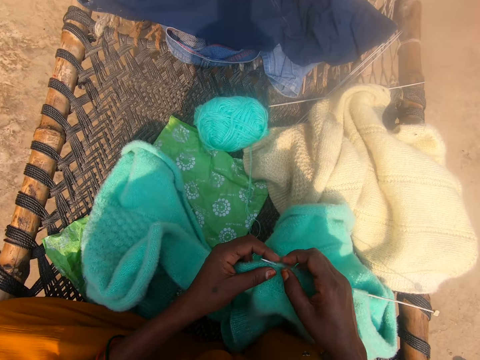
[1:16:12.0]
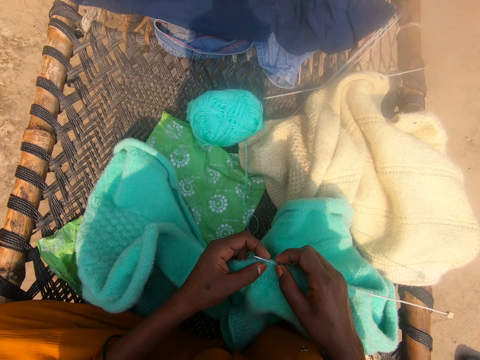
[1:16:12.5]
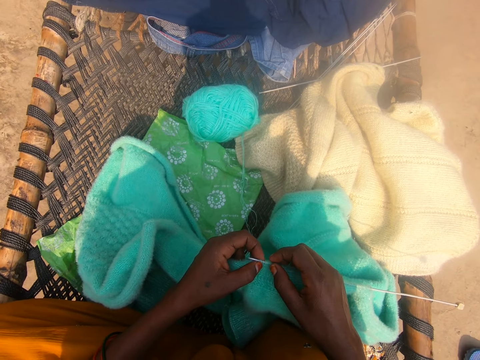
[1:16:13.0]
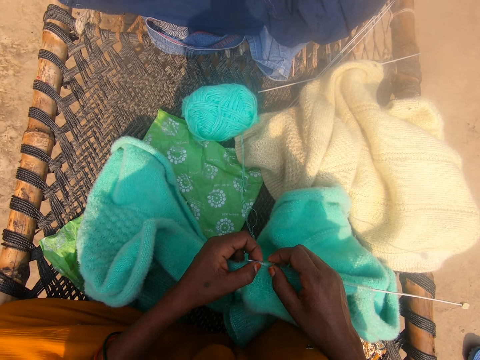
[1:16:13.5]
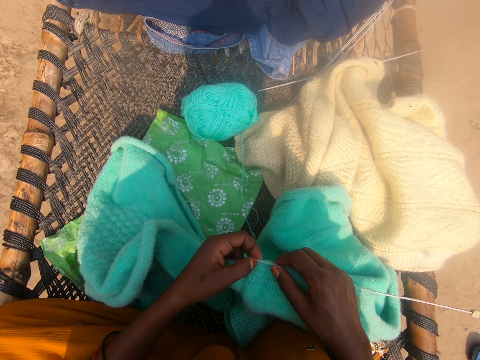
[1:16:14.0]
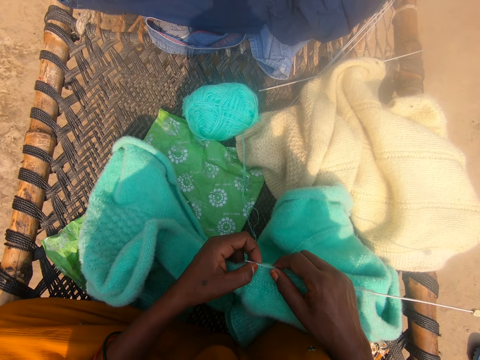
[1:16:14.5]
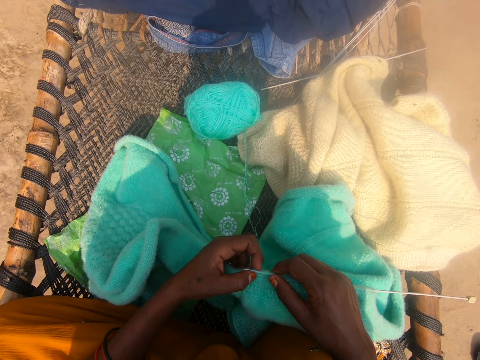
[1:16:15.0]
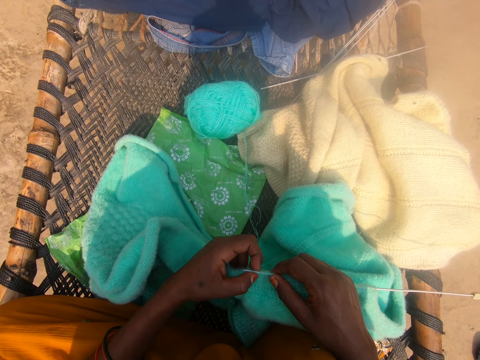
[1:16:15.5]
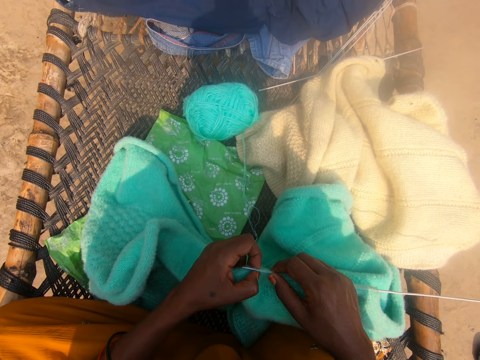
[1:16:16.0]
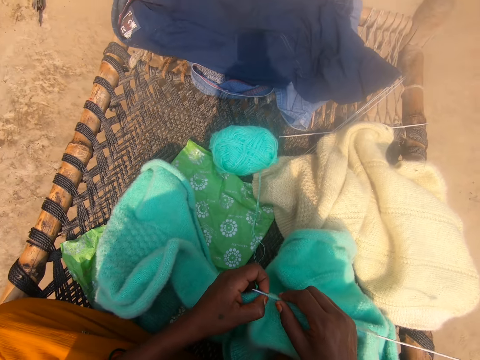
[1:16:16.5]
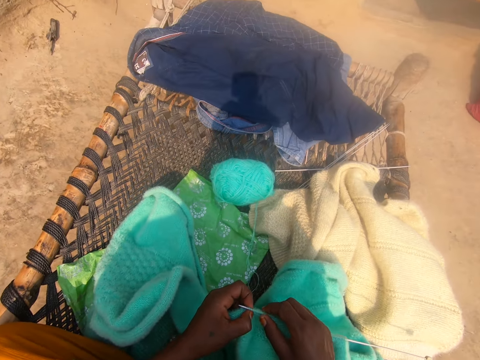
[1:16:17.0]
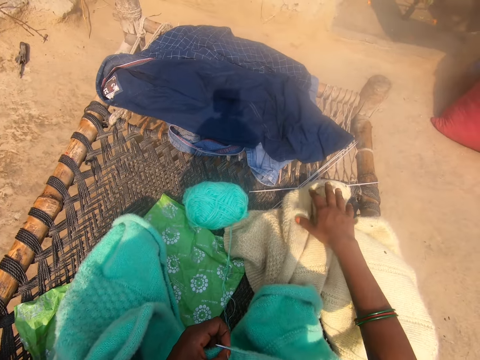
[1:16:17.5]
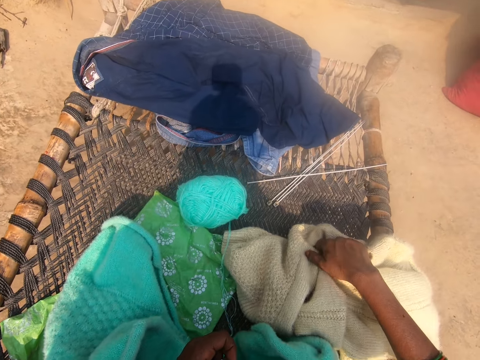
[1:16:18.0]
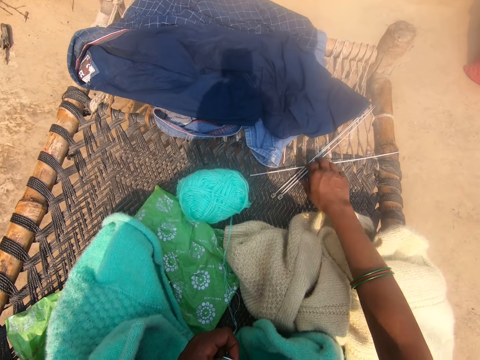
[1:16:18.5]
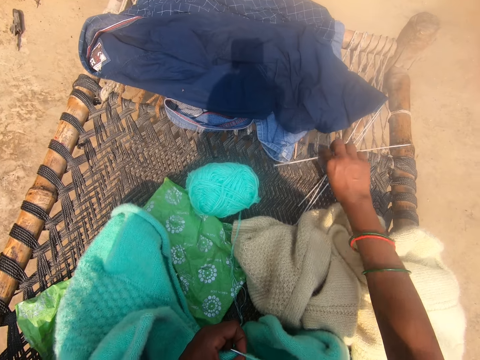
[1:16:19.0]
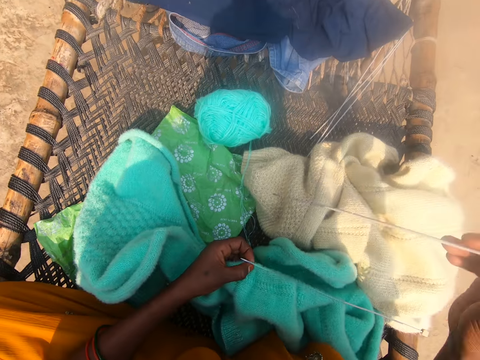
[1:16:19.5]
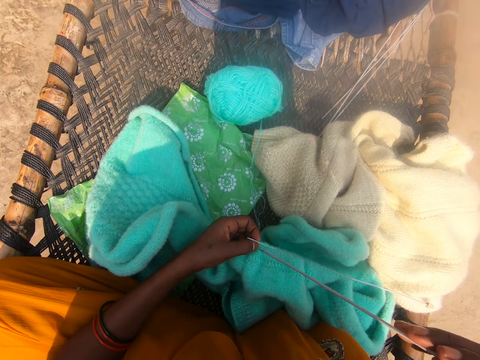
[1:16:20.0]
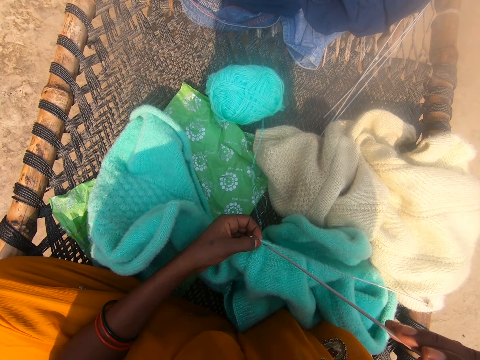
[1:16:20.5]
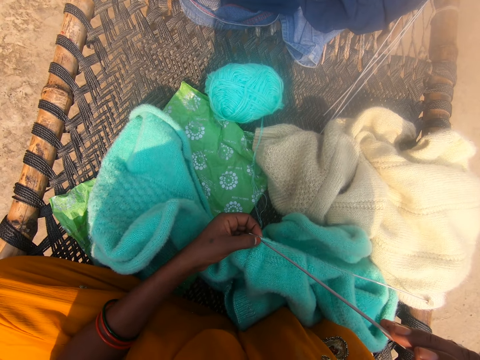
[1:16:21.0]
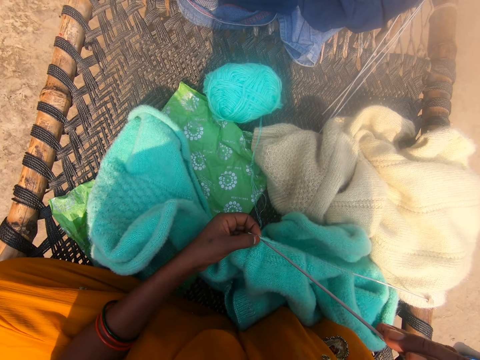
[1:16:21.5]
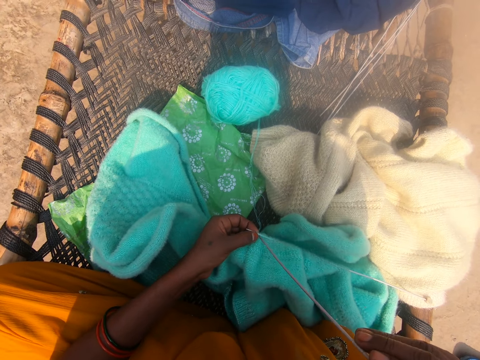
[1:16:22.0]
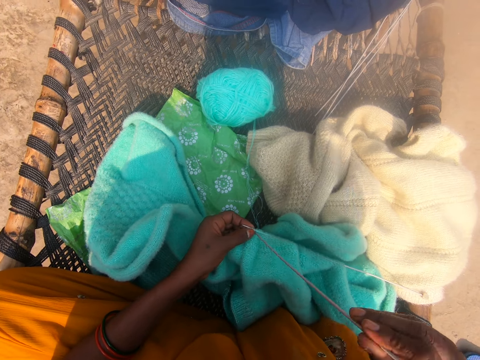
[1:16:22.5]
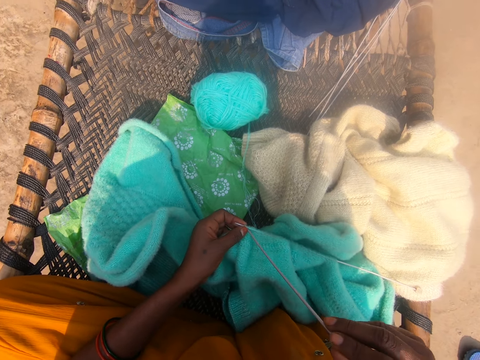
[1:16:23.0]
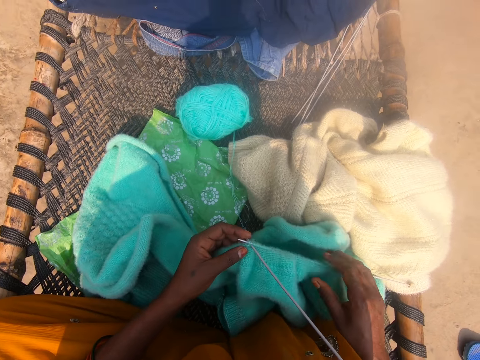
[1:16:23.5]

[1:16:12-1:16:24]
The camera wearer counts the knots of the fabric. She adjusts a knitted cloth on a mat with her right hand. She picks up another knitting needle from the mat with her right hand. She inserts the knitting needle into the cloth with her right hand.

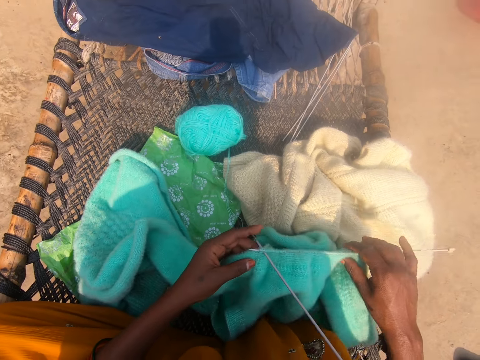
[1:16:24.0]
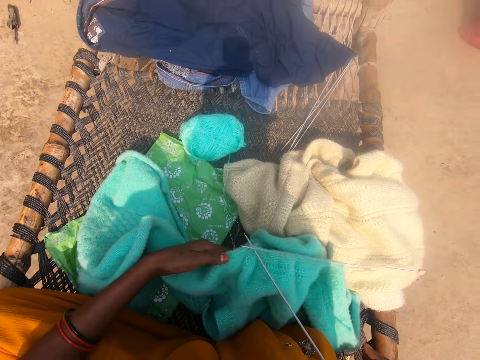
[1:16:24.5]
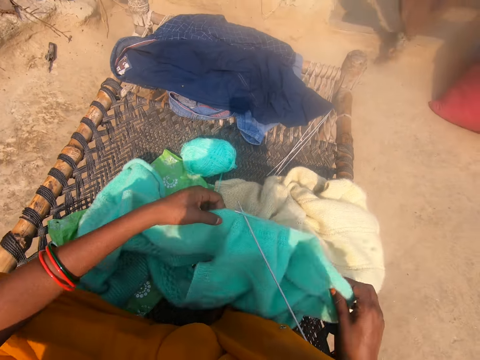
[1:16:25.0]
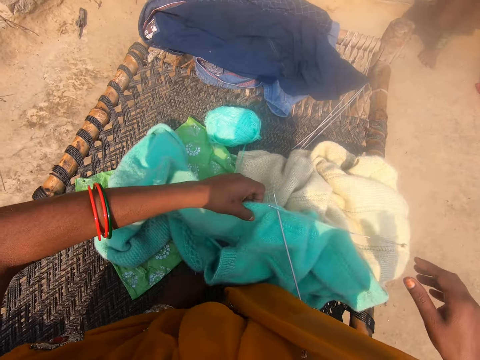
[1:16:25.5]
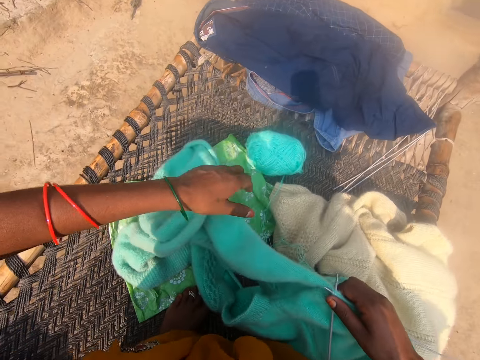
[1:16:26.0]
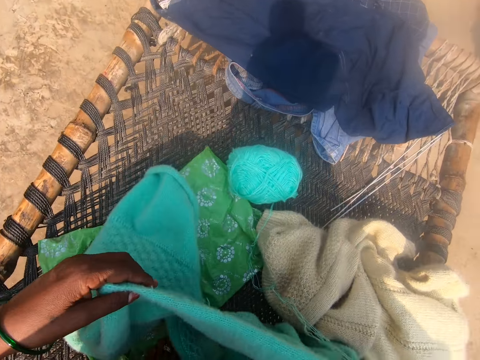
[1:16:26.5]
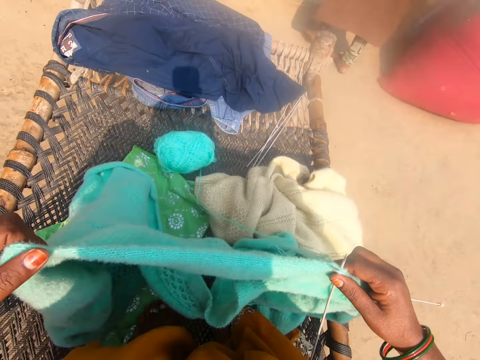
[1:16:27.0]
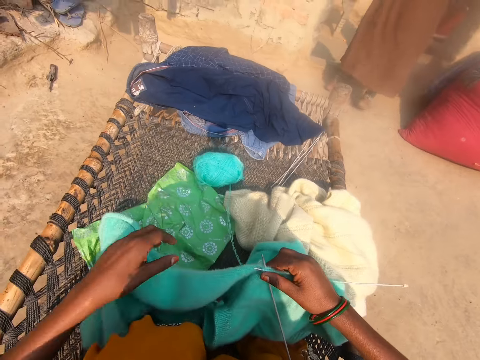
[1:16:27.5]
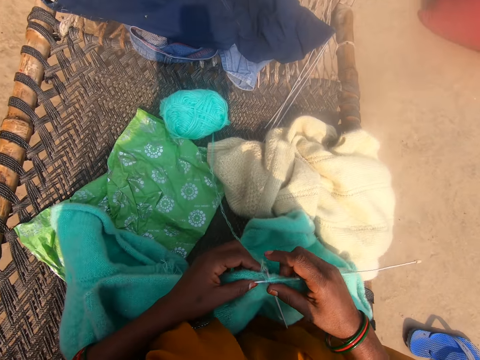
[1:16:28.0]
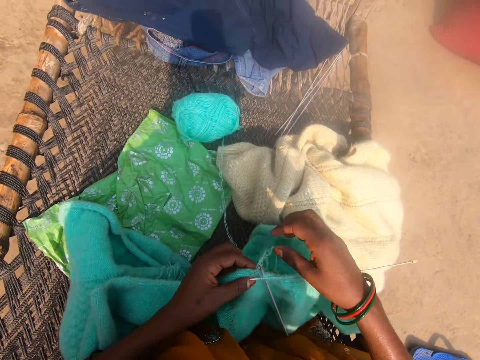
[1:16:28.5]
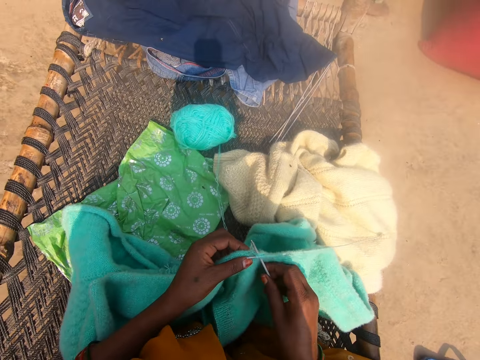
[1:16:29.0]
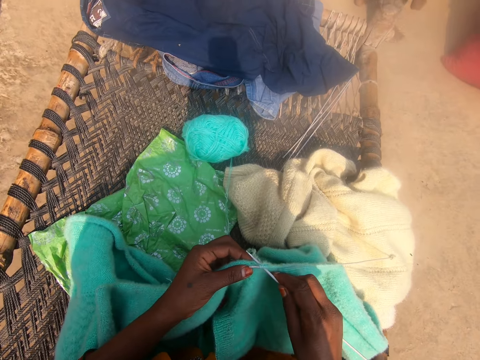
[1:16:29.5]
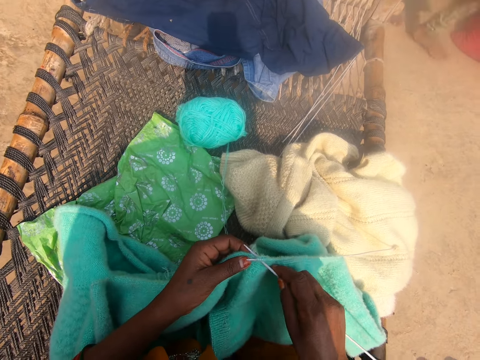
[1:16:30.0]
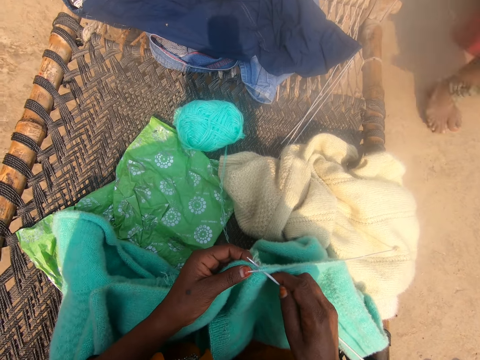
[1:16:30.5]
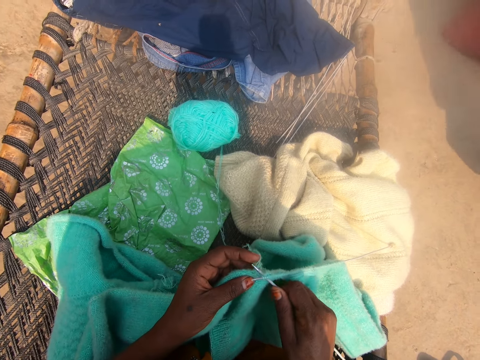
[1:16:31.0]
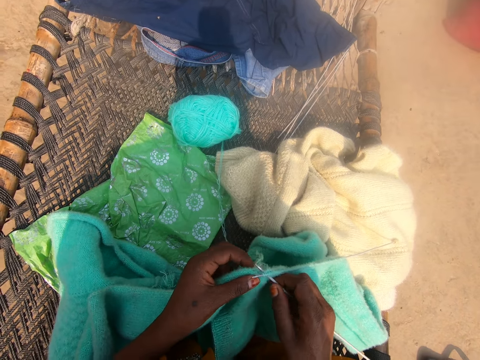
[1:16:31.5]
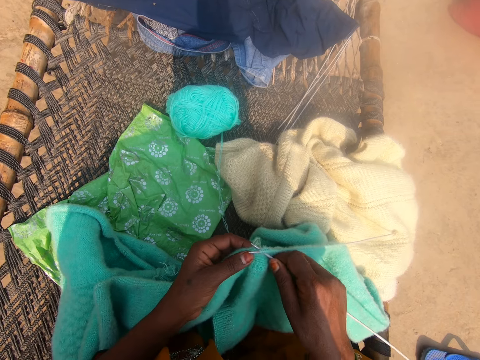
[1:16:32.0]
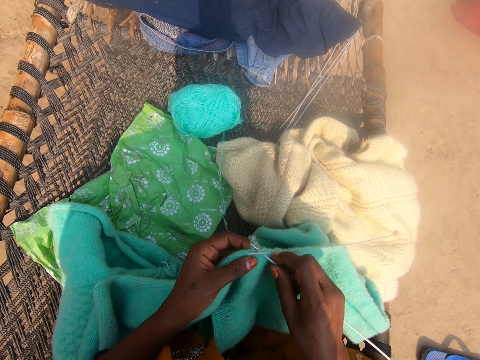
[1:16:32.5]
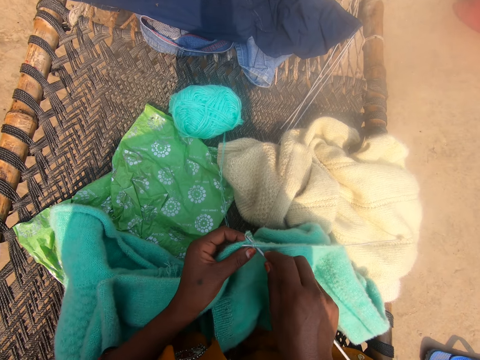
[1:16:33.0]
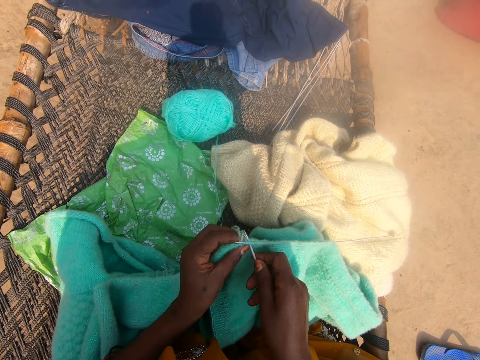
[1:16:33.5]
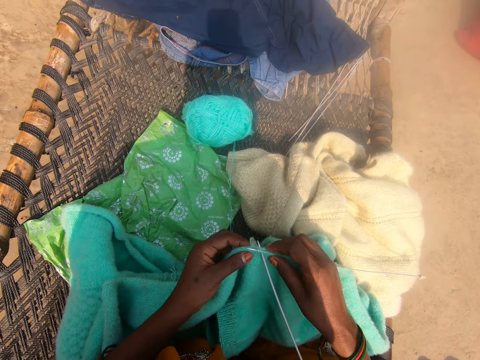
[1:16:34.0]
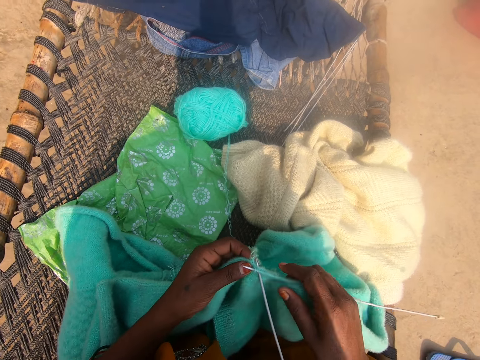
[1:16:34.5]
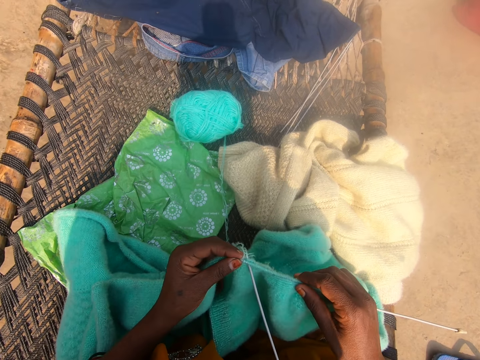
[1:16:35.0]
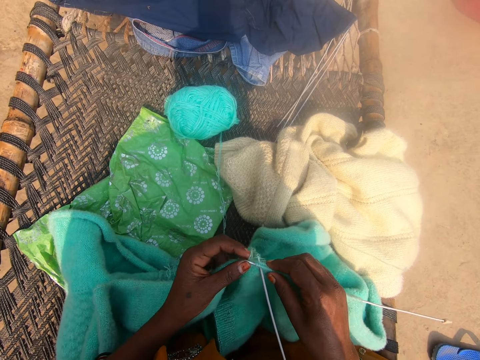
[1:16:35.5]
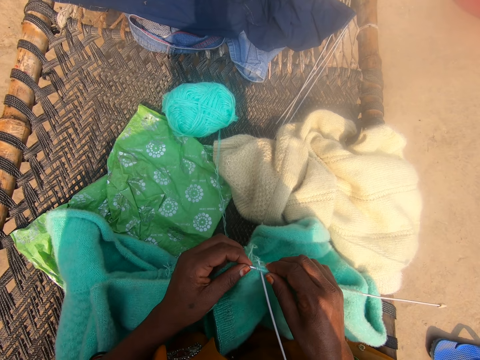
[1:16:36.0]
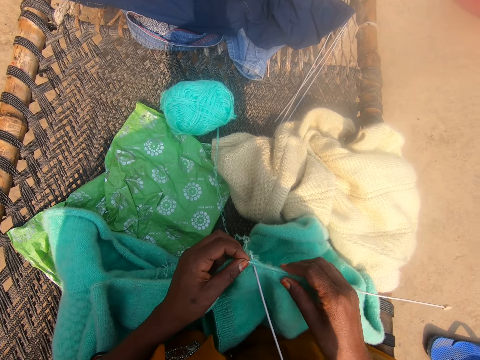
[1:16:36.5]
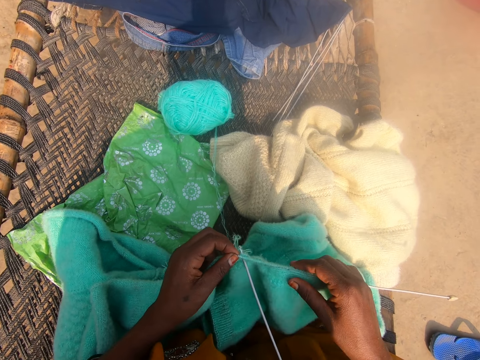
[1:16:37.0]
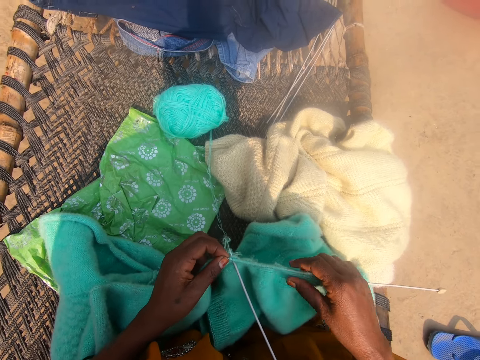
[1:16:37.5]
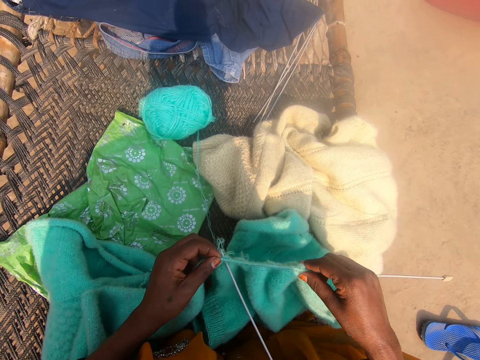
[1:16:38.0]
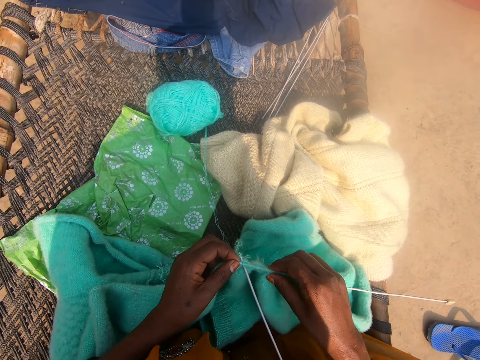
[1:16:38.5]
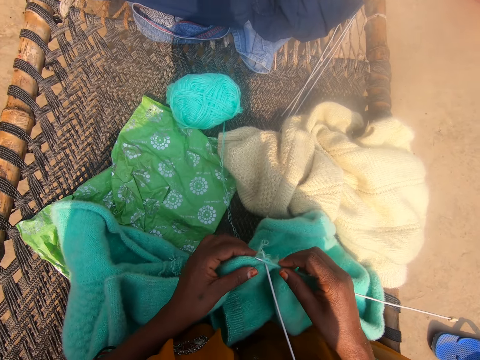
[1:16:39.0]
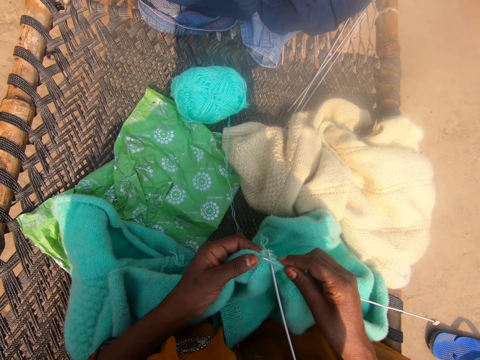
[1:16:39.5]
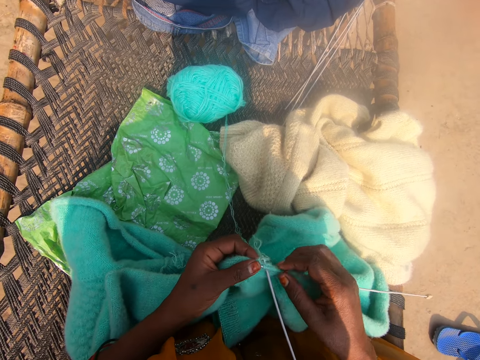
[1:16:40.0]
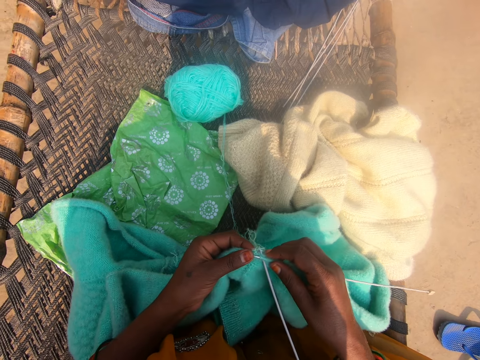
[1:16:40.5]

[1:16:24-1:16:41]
The camera wearer adjusts the cloth with her hands. A lady walks around. The camera wearer moves the hand, moves the fabric, touches the fabric, and touches the thread. The lady walks around. The camera wearer adjusts the knitting needle. She touches the needle. She moves the fabric. She adjusts wools on the knitting needle with her hands. She touches the fabric.
